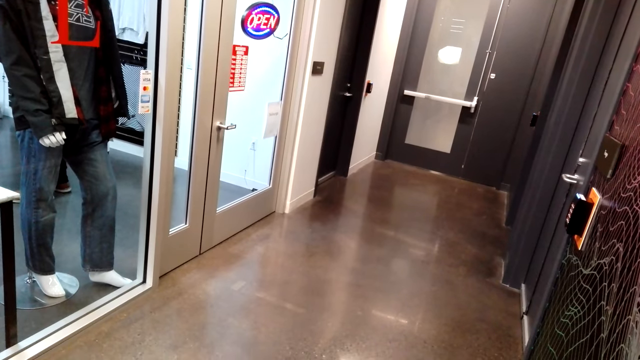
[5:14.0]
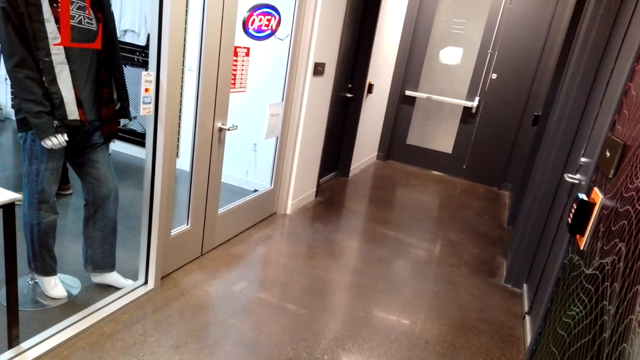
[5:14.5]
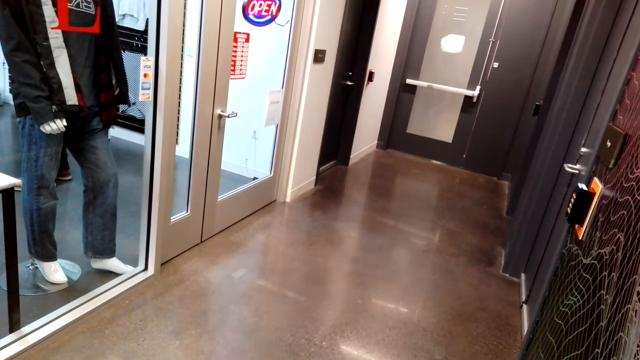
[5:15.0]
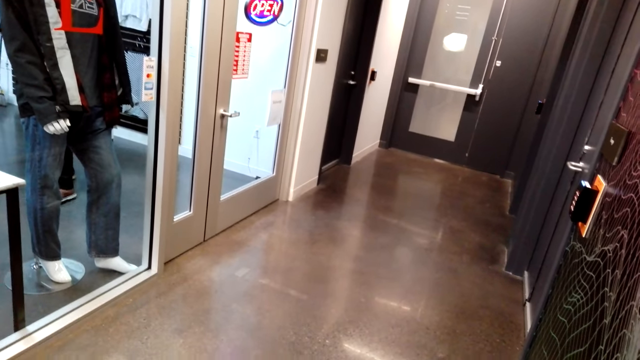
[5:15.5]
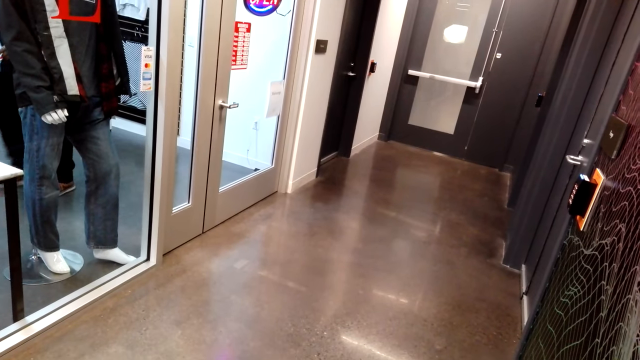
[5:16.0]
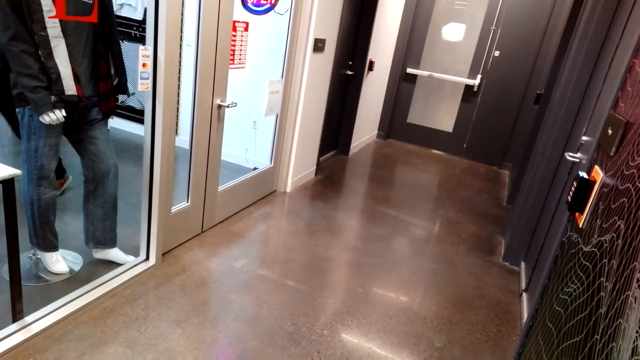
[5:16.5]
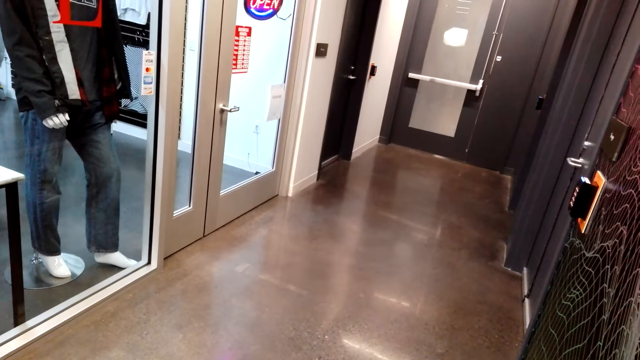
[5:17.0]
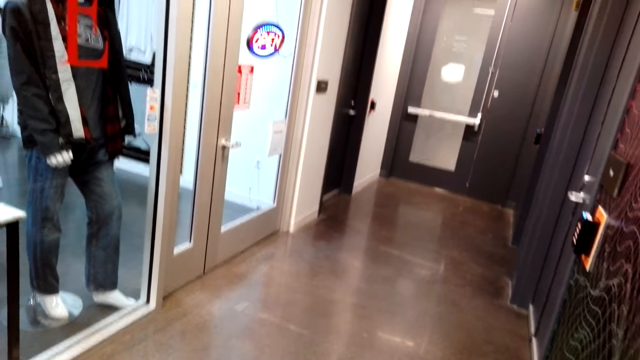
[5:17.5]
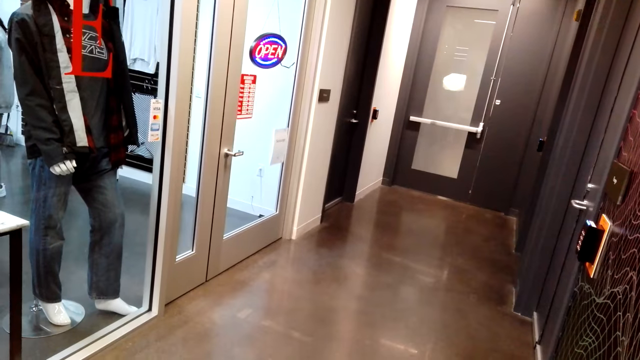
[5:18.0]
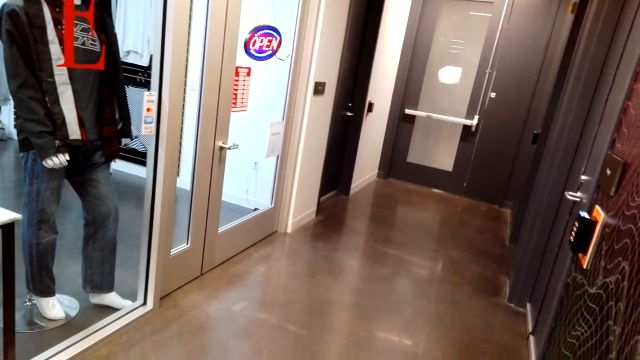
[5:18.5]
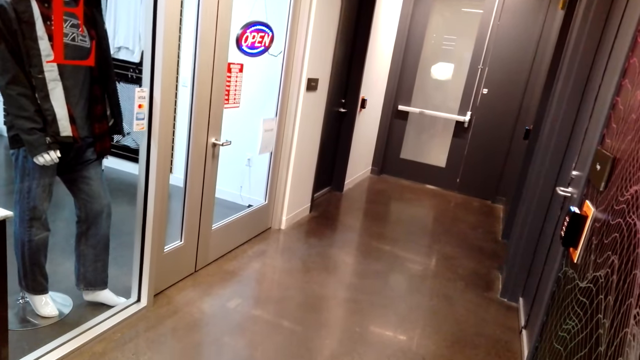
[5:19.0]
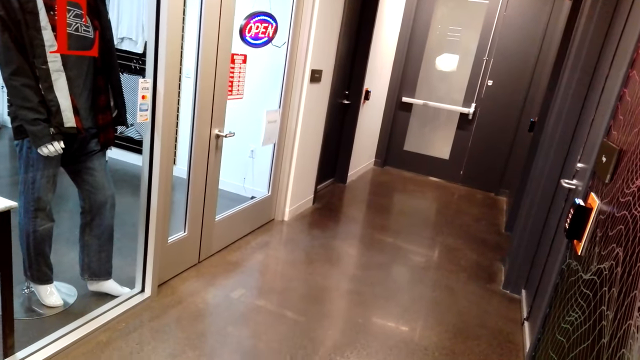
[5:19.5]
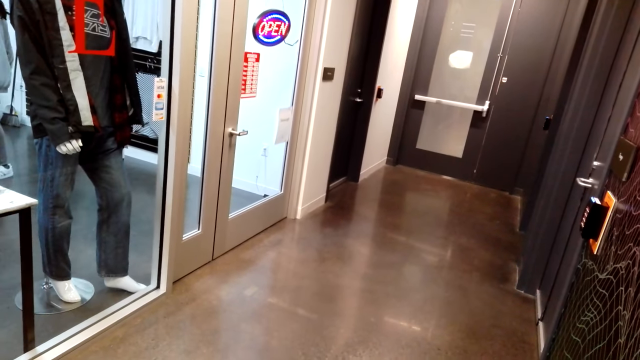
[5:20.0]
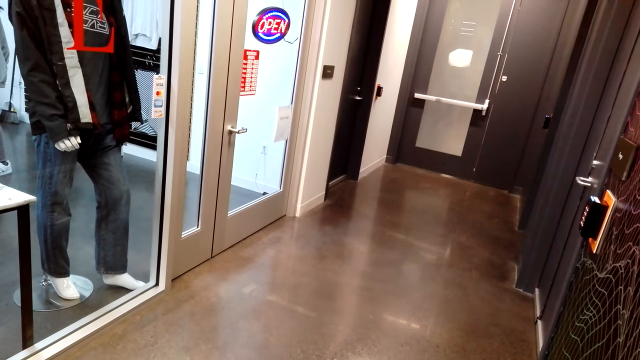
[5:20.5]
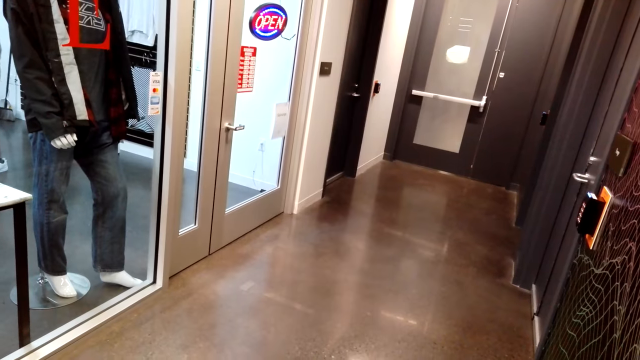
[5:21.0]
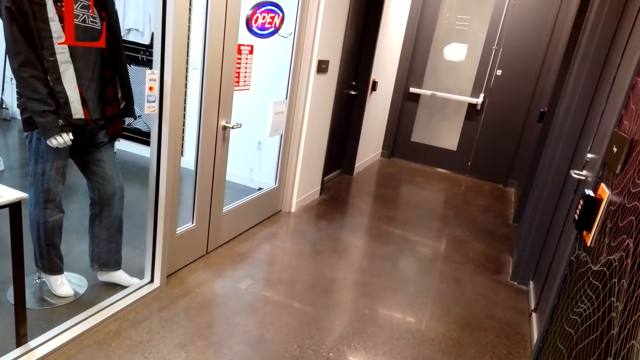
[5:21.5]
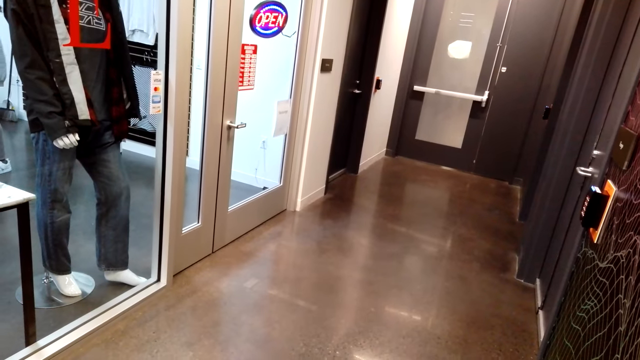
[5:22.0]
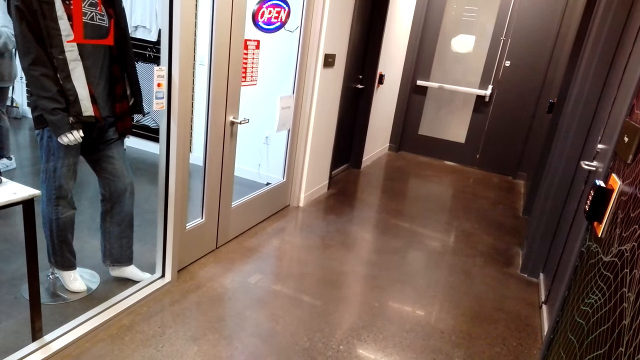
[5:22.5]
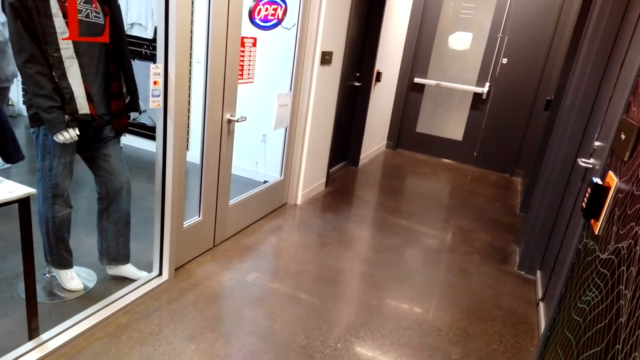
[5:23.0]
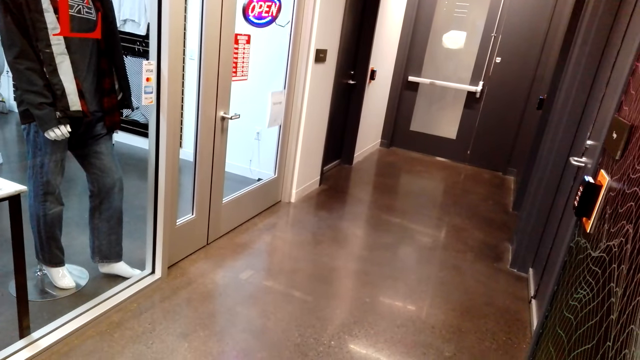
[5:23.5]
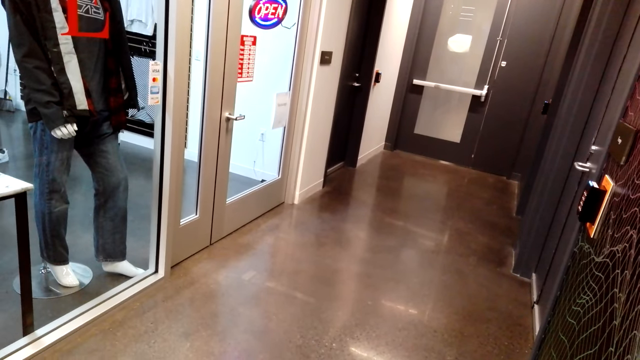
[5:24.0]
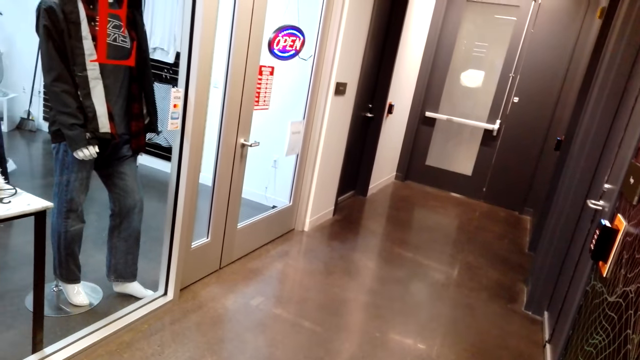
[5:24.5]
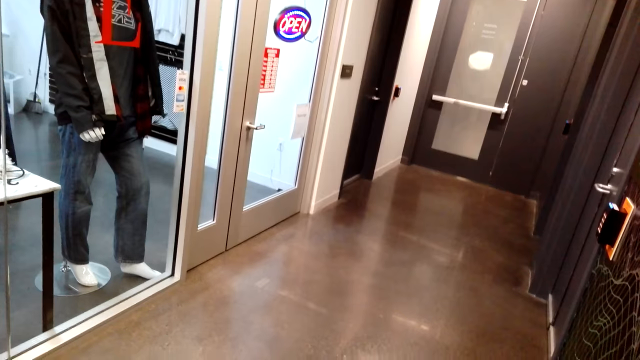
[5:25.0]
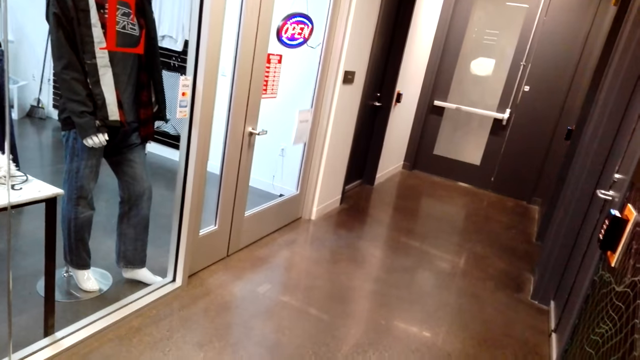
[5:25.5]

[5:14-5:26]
A man steps forward. The camera wearer looks around.

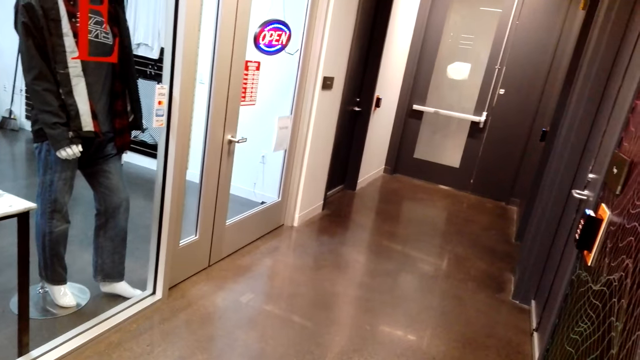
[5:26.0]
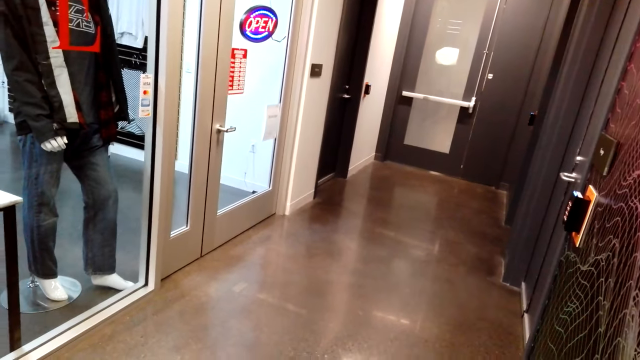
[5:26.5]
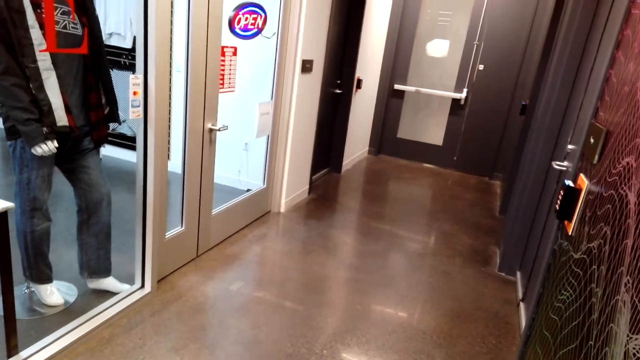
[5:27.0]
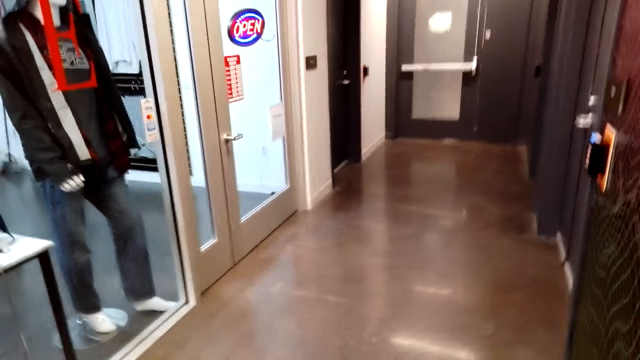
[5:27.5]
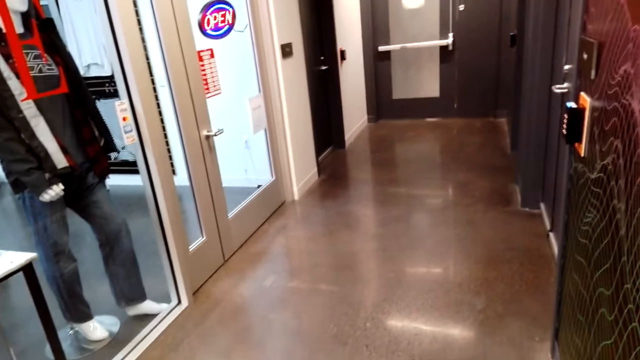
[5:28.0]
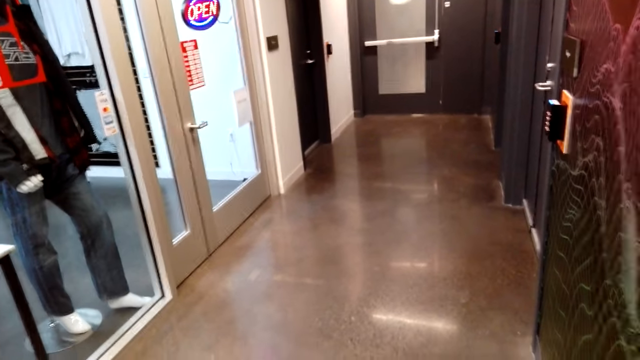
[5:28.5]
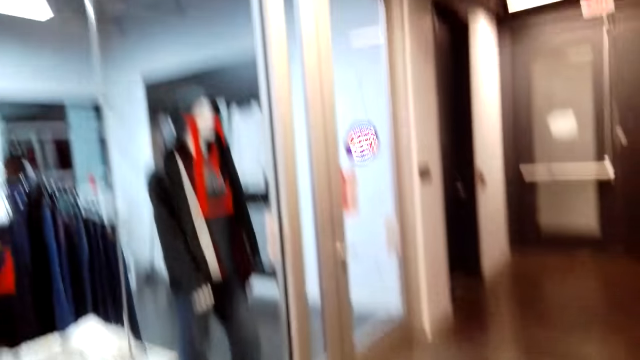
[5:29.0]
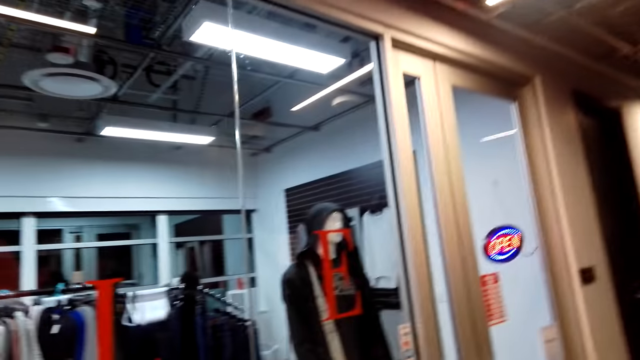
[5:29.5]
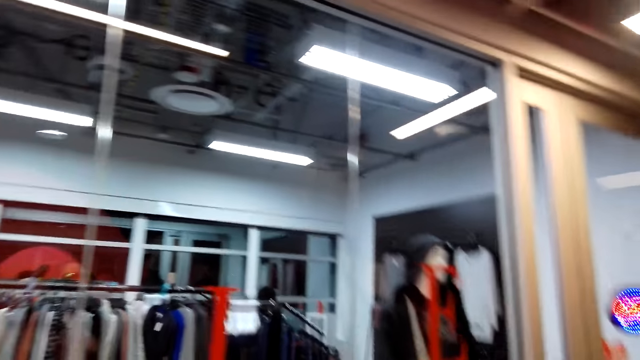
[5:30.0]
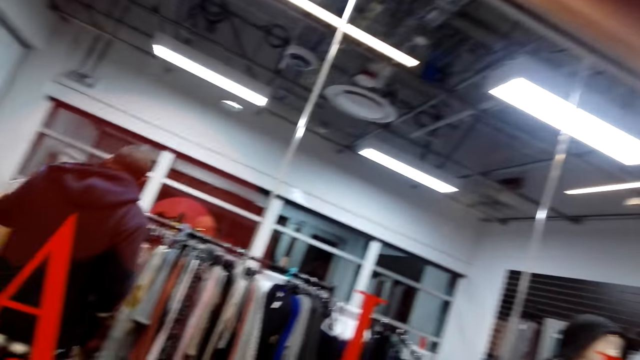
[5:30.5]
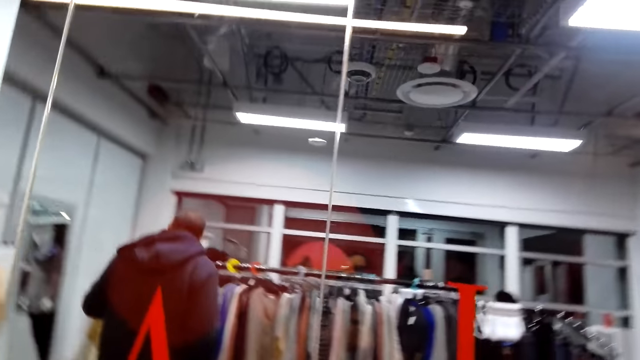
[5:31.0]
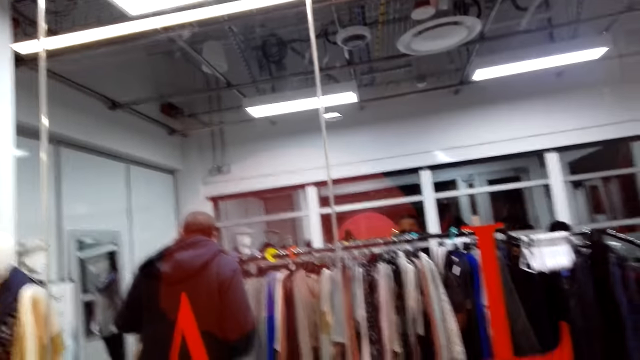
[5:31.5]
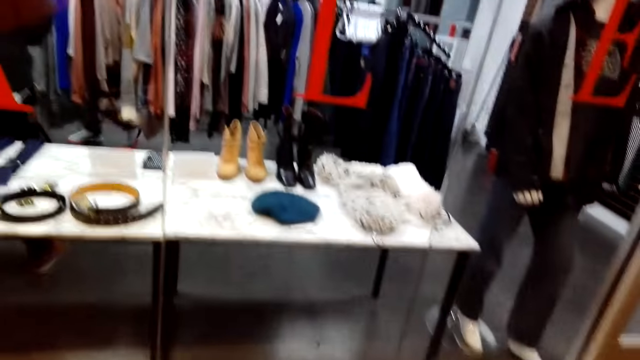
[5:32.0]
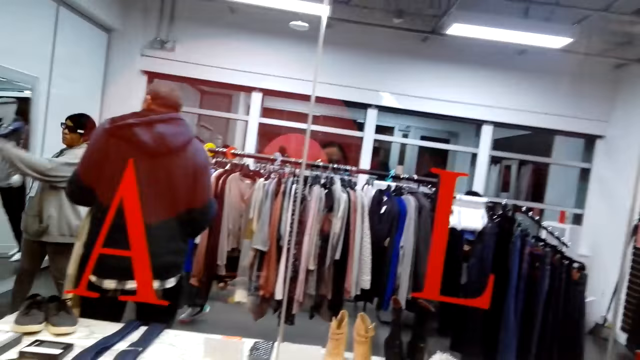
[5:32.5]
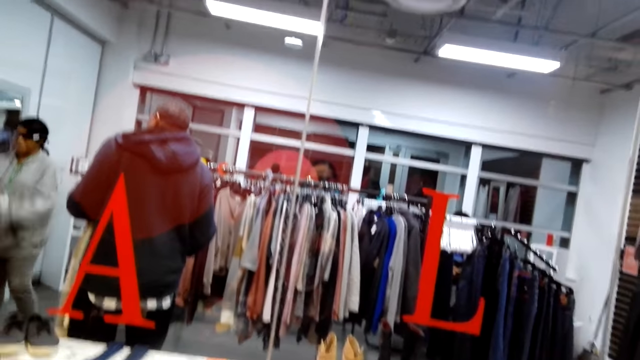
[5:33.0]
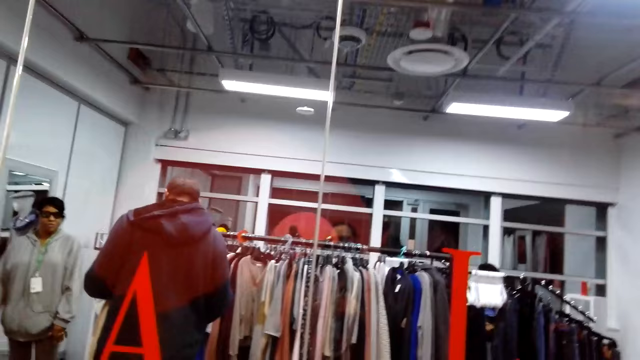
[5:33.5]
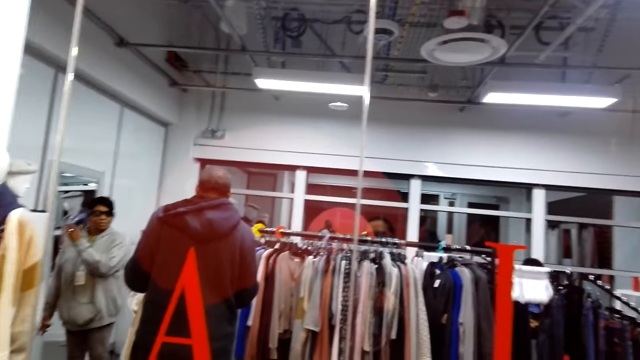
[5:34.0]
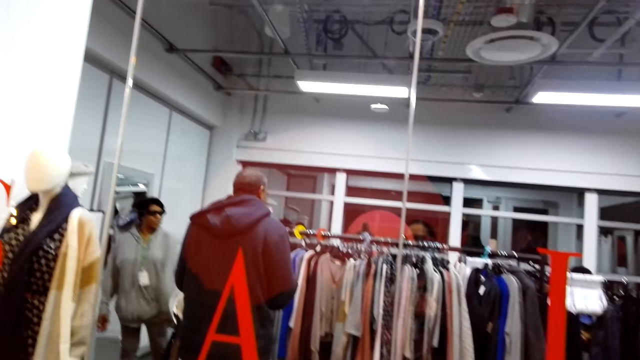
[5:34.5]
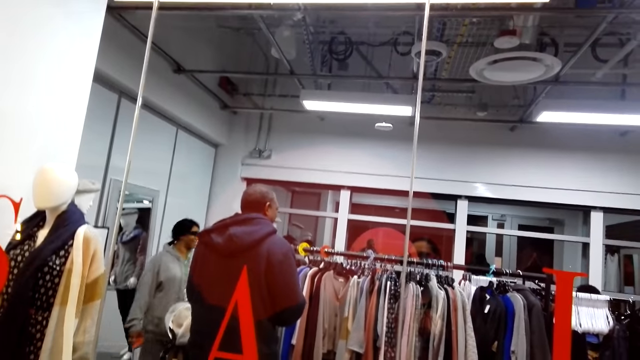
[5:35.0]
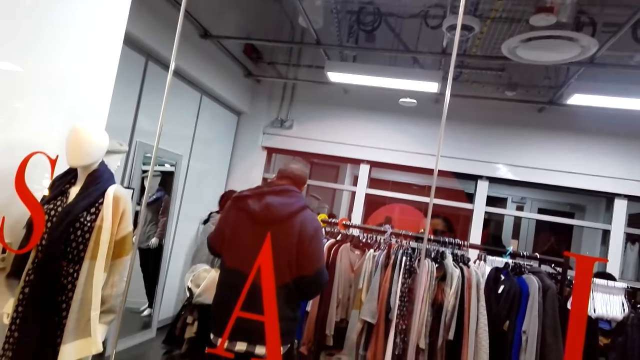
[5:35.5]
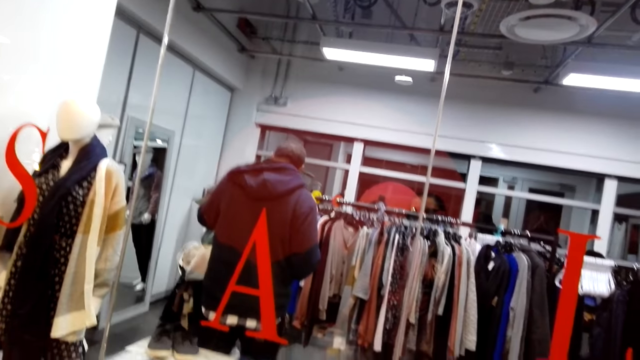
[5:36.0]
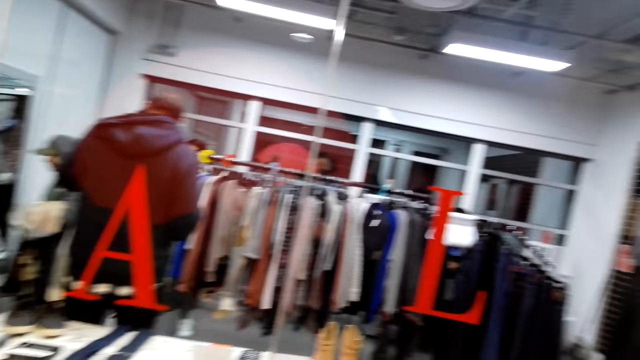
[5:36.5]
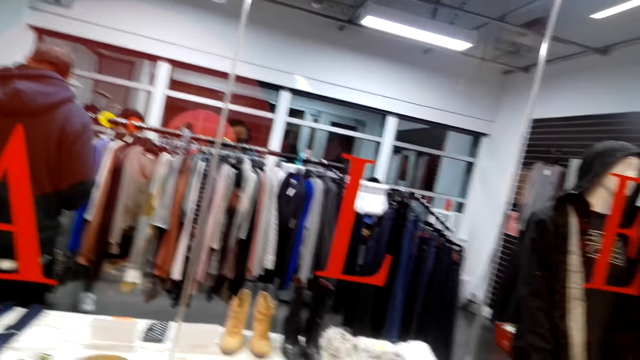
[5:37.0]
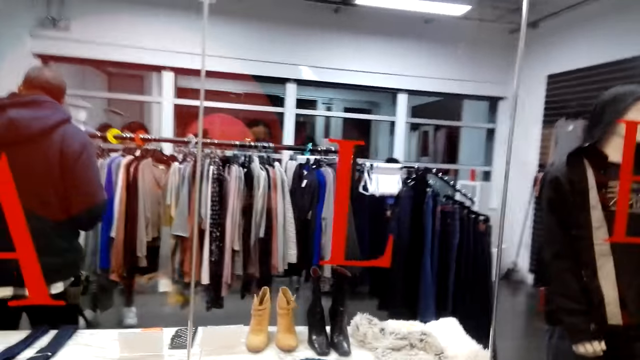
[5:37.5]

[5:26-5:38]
A lady moves the hand. The lady moves the hand again. The lady steps forward.
